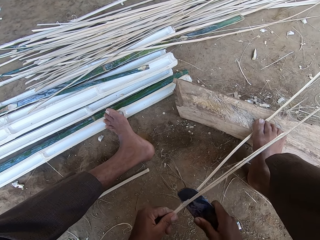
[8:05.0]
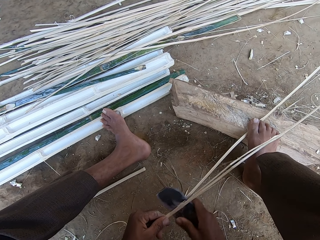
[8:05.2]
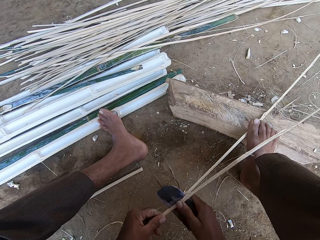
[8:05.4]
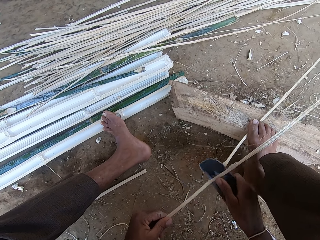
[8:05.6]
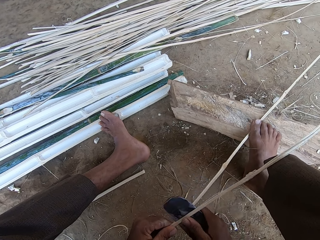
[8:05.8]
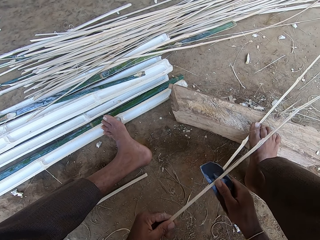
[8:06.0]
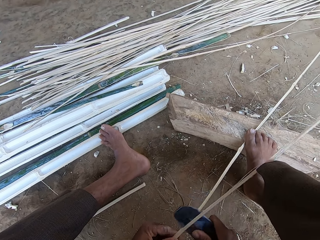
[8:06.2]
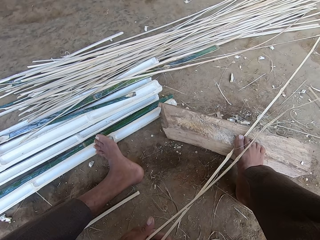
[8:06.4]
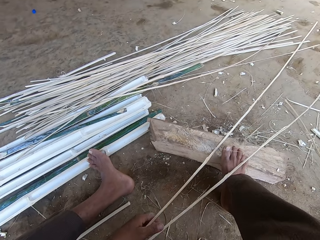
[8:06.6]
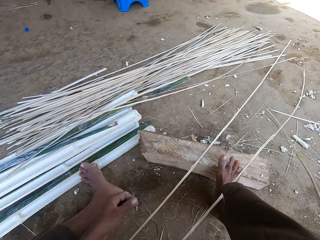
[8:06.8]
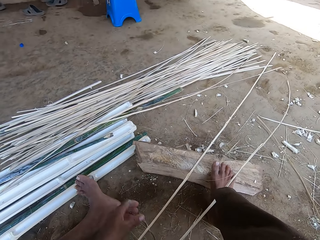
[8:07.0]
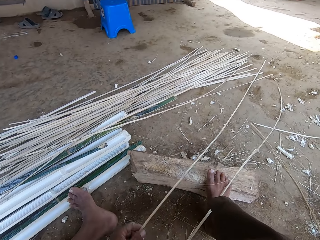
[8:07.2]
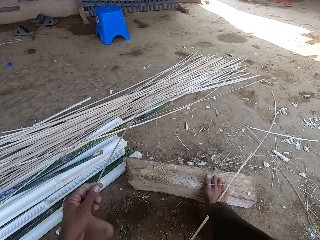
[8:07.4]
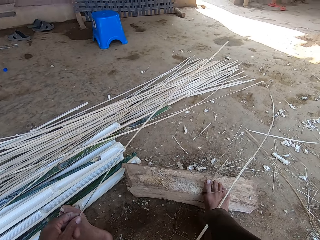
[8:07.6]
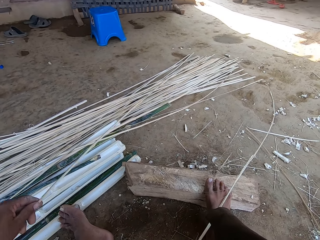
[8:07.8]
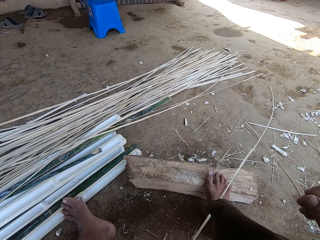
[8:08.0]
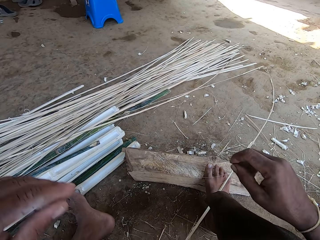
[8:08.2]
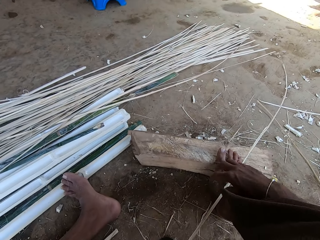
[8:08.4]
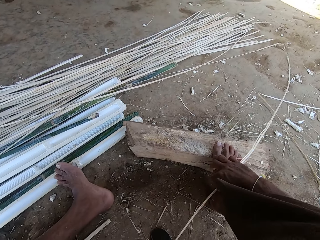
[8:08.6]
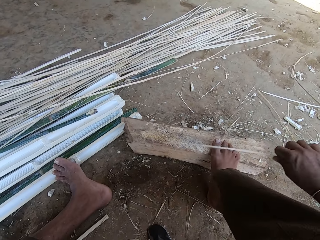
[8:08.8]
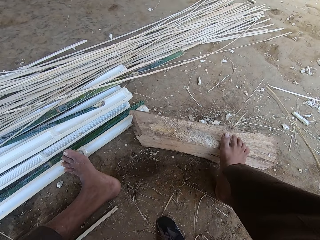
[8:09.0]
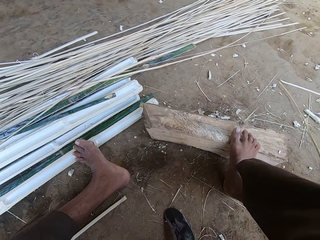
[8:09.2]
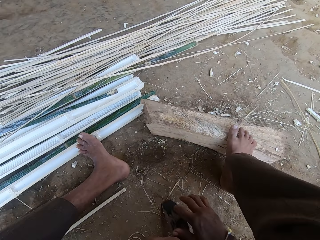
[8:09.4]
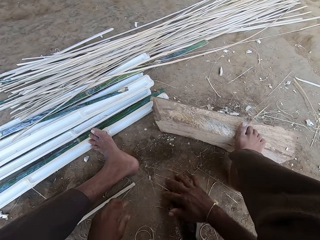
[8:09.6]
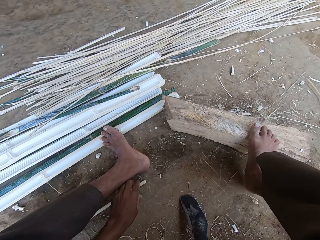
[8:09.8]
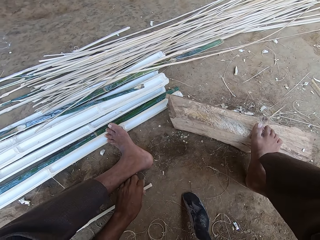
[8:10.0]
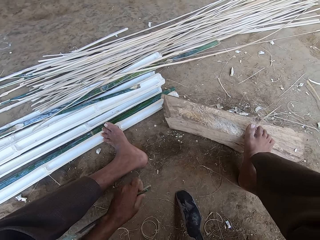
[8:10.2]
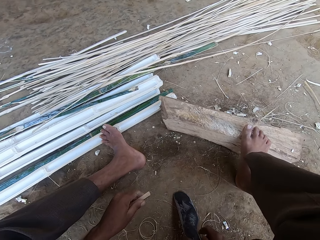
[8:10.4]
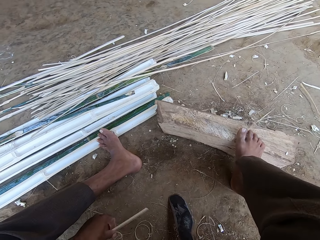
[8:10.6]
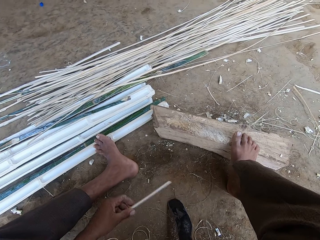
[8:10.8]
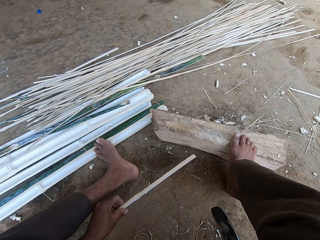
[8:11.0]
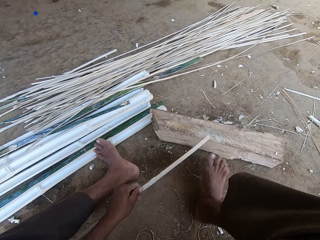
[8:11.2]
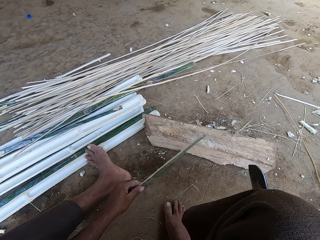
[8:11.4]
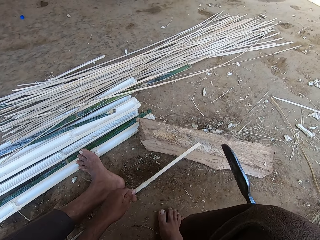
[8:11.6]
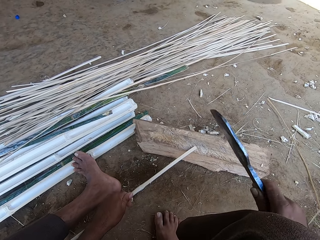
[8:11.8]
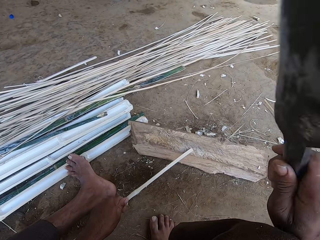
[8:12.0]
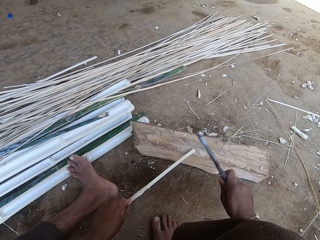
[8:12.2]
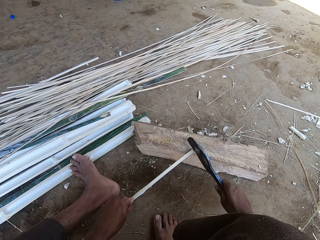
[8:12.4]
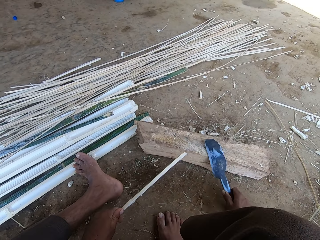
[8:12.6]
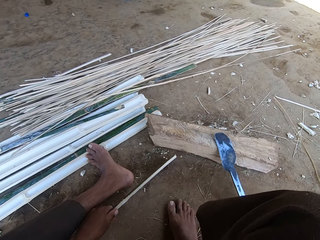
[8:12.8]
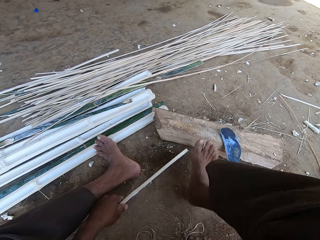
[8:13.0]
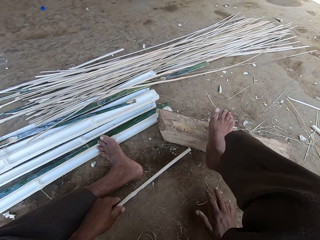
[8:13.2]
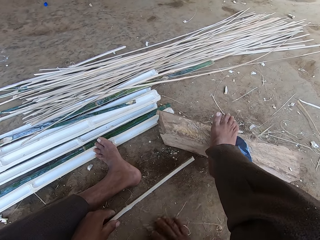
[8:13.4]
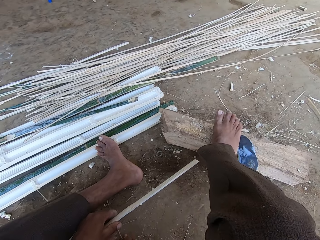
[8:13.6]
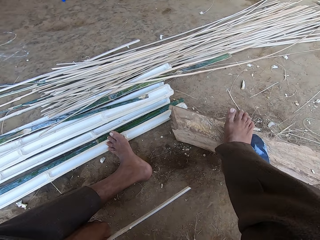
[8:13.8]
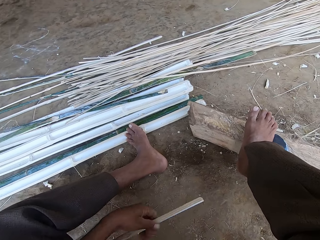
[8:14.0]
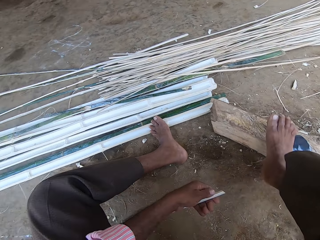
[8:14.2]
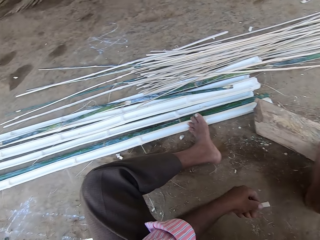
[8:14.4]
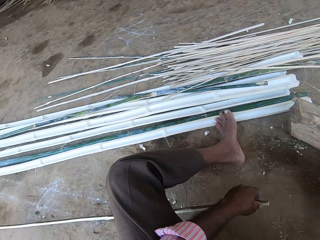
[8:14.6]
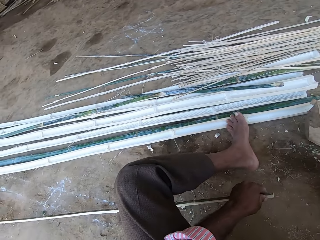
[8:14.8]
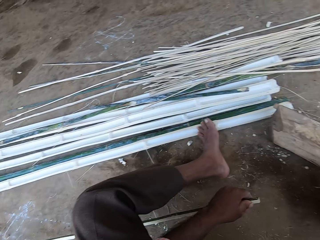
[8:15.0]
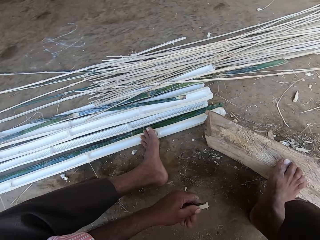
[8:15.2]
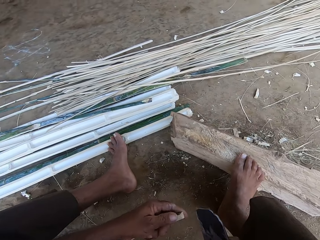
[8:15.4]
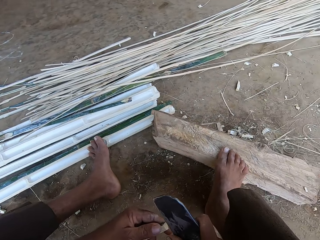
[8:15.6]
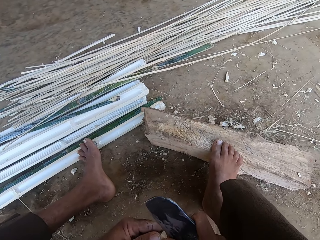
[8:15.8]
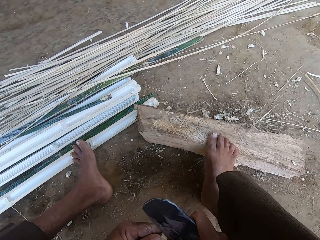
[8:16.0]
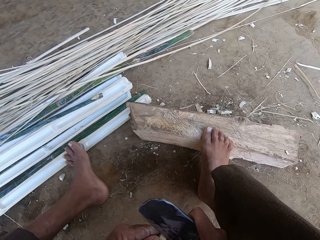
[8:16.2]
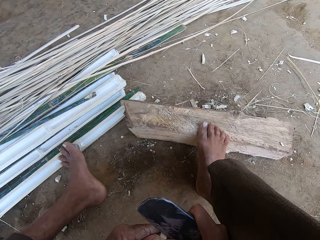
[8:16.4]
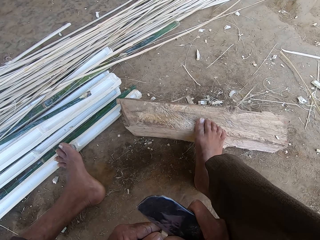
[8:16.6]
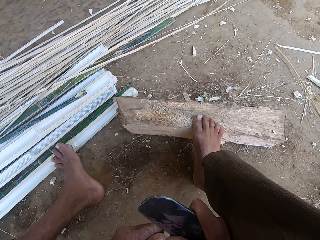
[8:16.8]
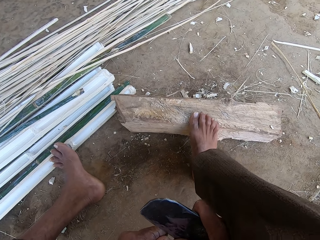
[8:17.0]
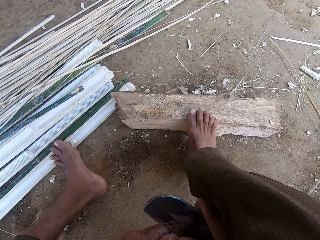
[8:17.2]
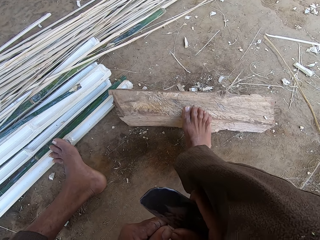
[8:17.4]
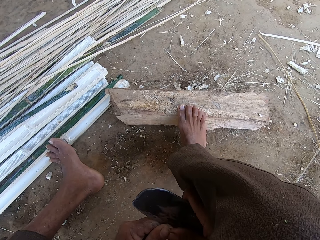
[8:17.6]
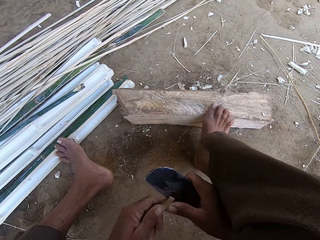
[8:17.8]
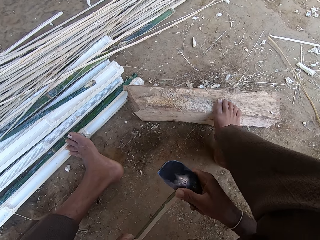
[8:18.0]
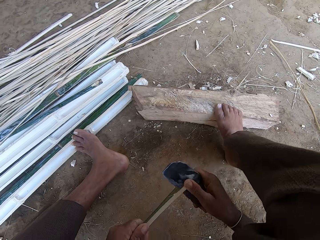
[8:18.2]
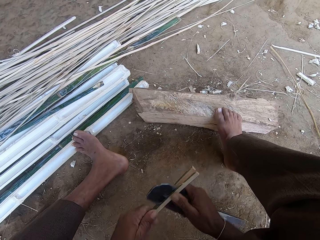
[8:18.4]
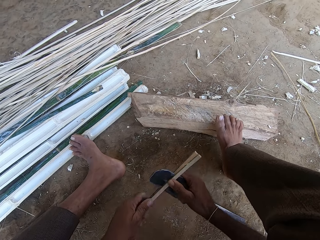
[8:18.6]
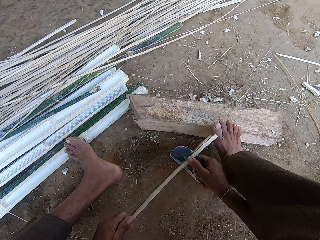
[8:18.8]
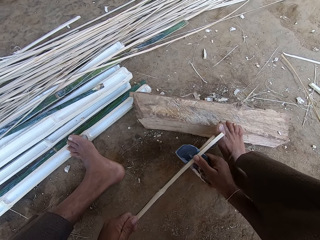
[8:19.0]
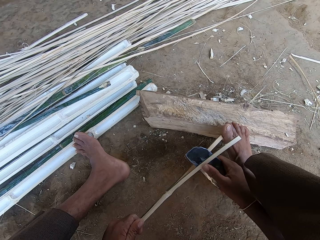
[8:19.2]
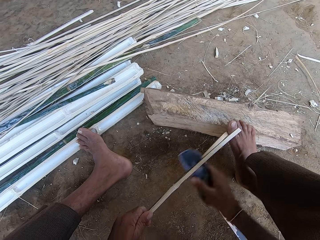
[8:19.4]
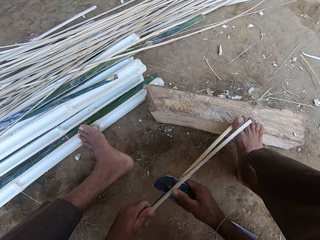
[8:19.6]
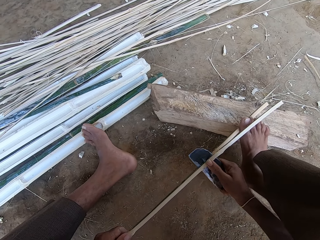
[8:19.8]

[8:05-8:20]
The camera wearer aligns the bamboo stick or strip. They throw the bamboo stick on the ground. They pick up the bamboo stick. They throw the bamboo stick on the ground. They poke the ground. They pick up the bamboo stick. They chop the bamboo stick. They adjust the bamboo stick. They place a leg on a wood. They split the bamboo stick. They pierce the bamboo strip with a sickle.

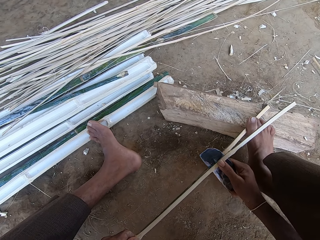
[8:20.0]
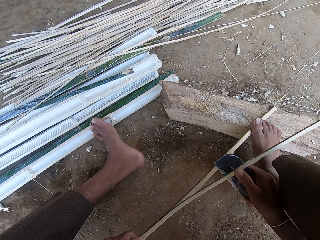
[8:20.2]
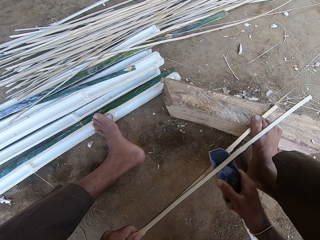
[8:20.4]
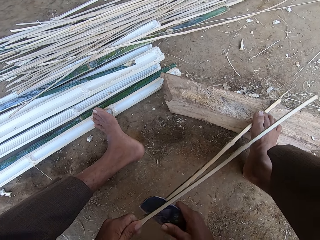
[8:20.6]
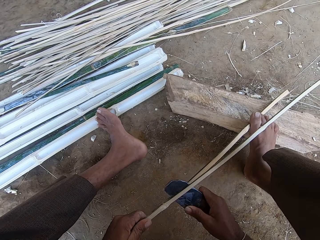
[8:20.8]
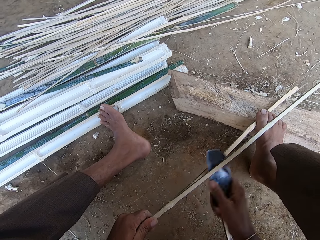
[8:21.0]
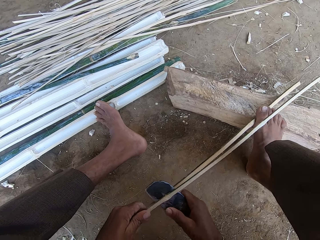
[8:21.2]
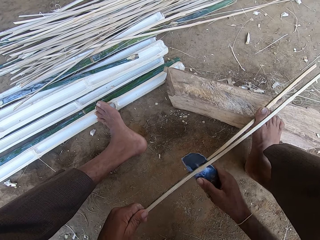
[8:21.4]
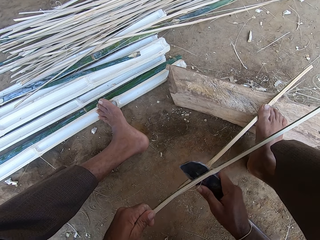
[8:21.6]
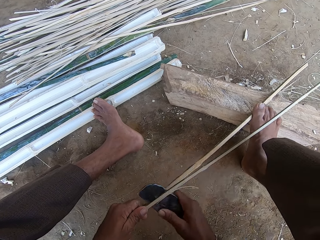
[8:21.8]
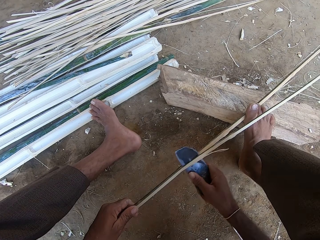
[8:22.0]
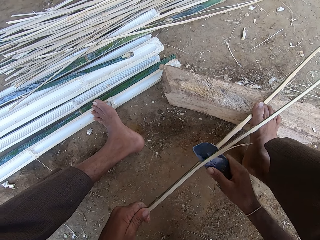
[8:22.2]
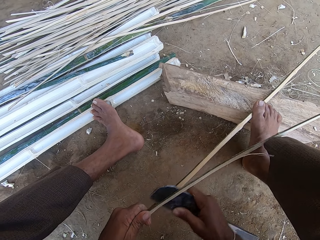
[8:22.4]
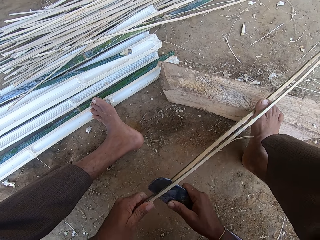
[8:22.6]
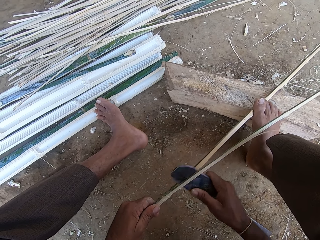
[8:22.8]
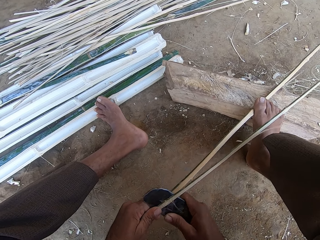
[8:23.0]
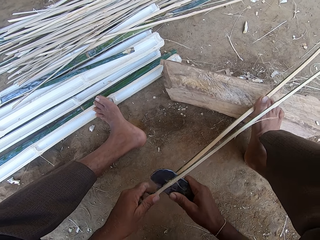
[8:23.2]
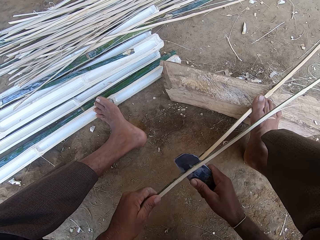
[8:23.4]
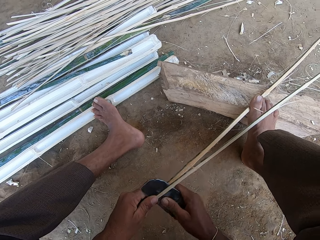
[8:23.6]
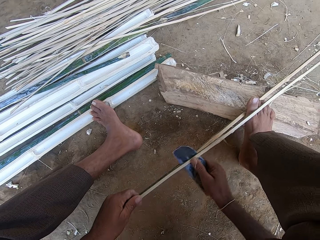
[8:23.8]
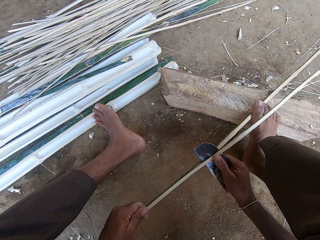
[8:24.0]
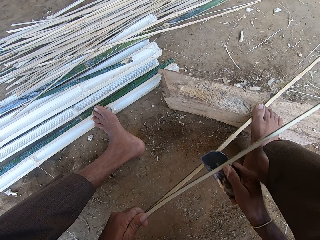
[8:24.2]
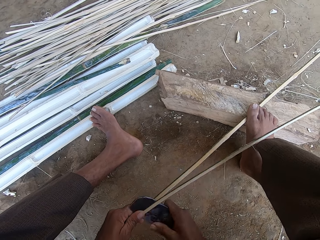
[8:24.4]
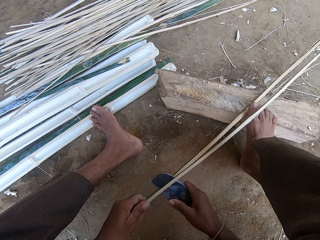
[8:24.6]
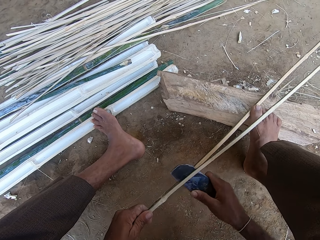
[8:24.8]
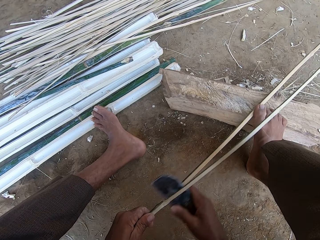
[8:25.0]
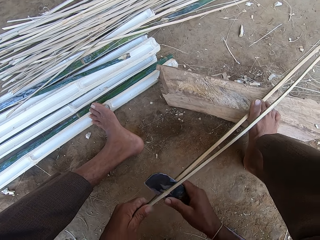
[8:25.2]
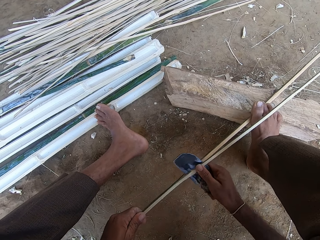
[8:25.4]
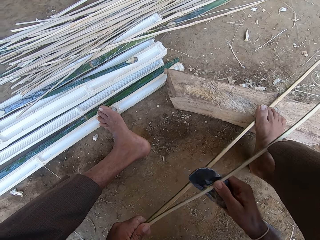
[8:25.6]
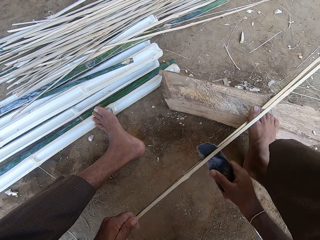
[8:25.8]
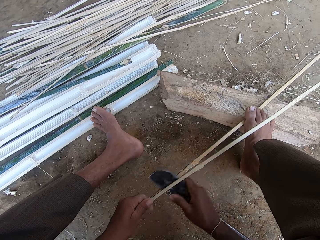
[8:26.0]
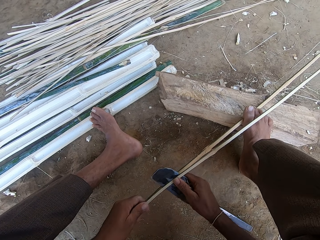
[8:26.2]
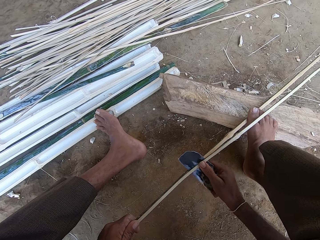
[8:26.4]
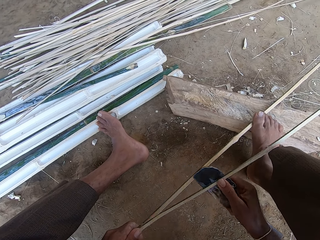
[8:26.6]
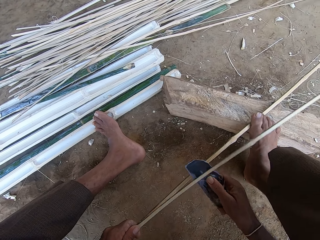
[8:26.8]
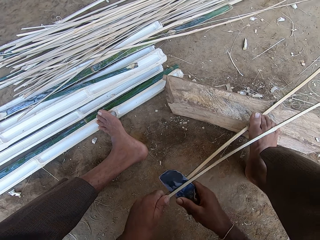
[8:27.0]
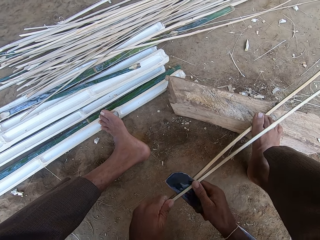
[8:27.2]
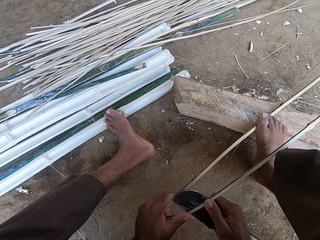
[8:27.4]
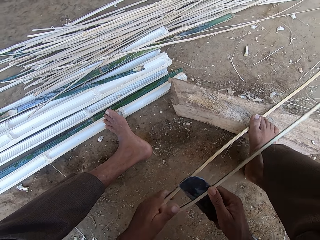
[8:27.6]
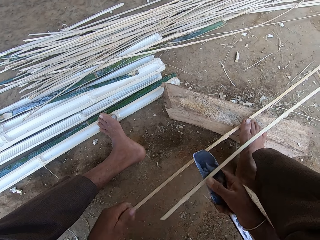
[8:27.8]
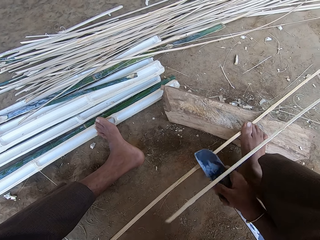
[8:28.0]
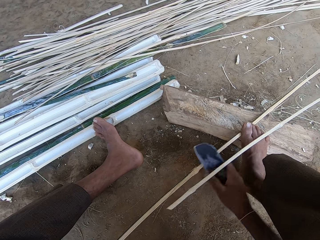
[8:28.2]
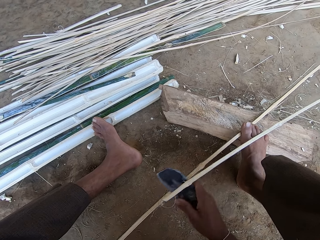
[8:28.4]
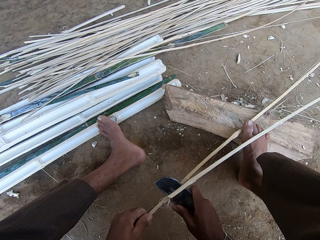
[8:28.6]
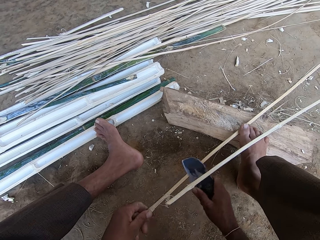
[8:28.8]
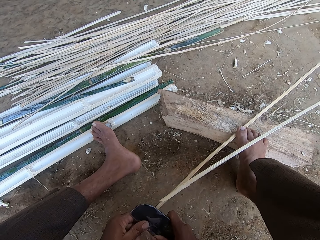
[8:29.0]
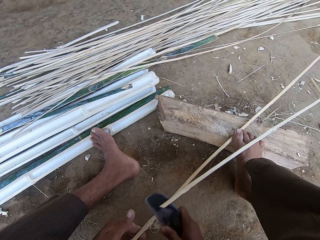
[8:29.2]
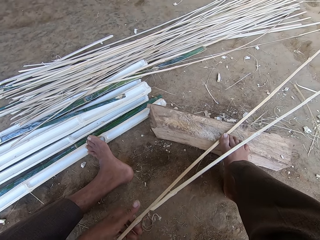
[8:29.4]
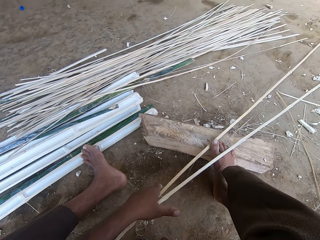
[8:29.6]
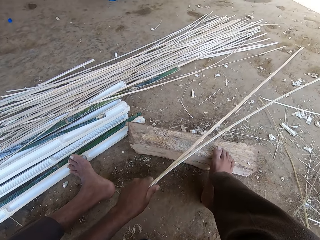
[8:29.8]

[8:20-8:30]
The camera wearer trims the bamboo stick.
